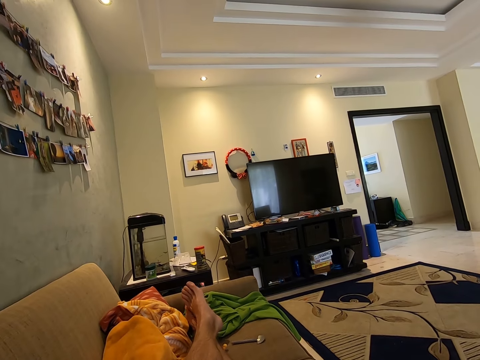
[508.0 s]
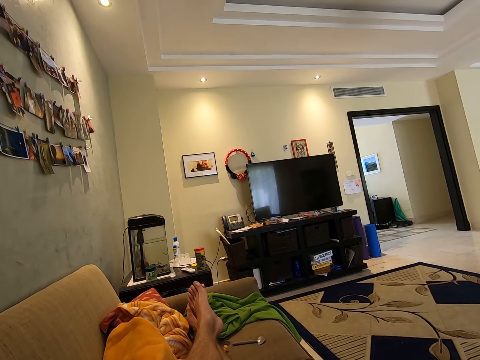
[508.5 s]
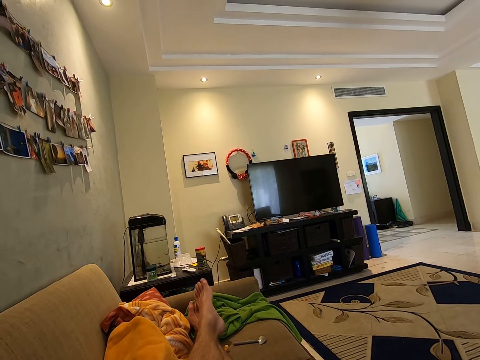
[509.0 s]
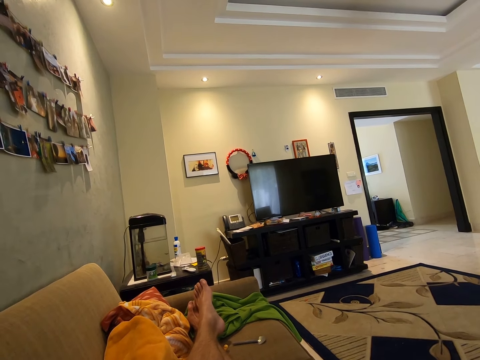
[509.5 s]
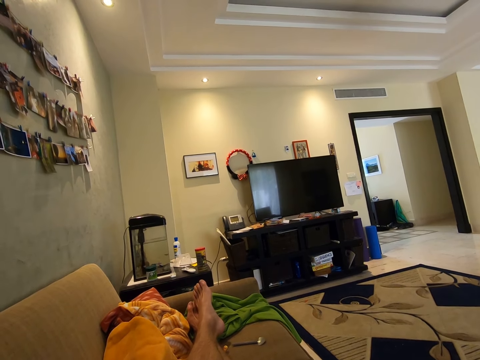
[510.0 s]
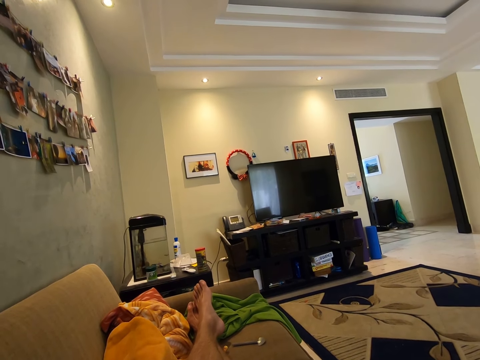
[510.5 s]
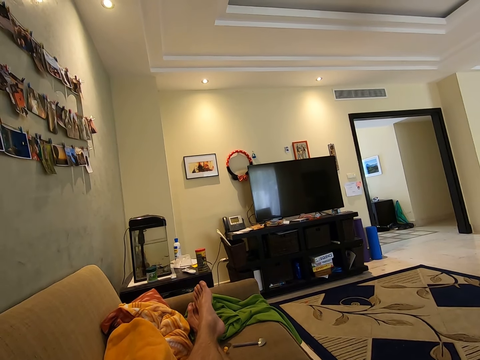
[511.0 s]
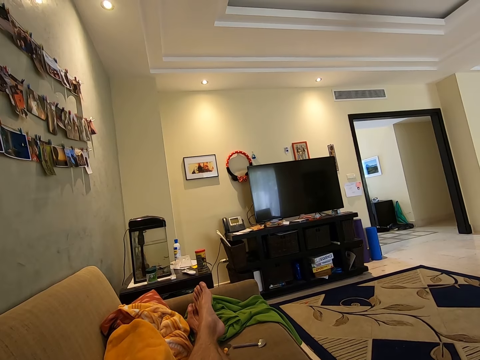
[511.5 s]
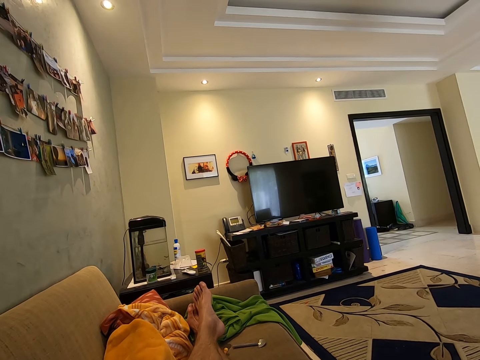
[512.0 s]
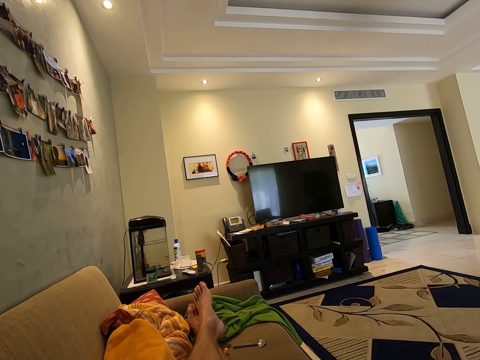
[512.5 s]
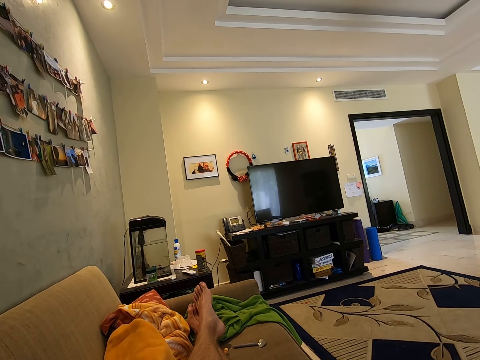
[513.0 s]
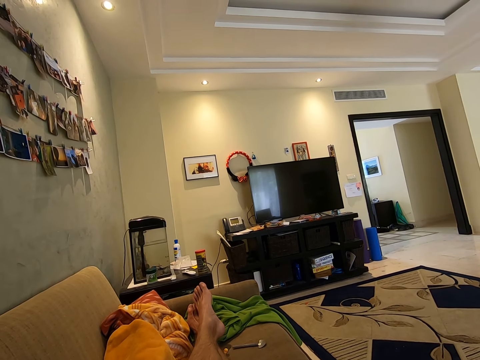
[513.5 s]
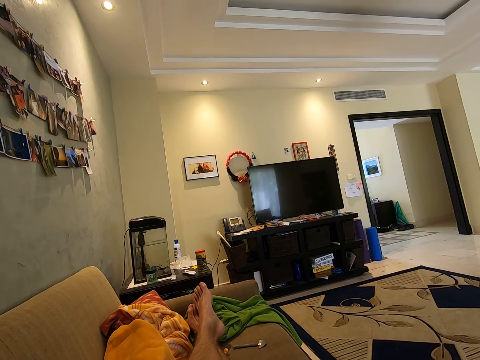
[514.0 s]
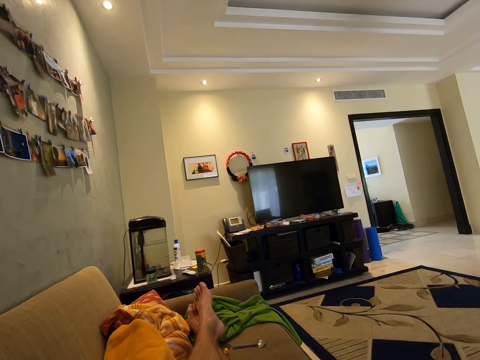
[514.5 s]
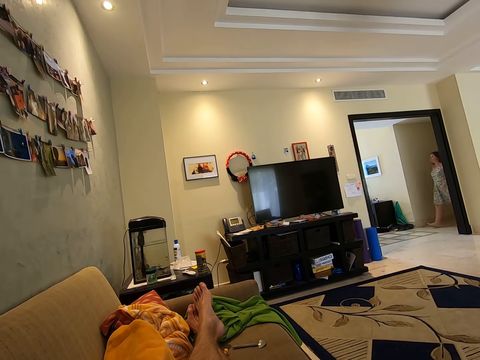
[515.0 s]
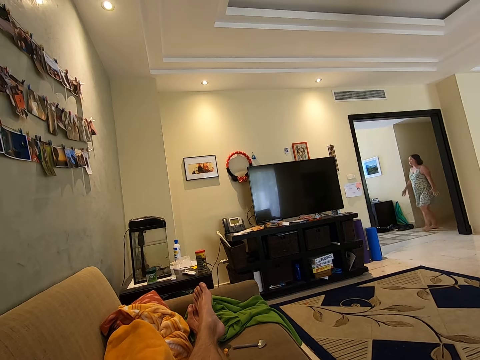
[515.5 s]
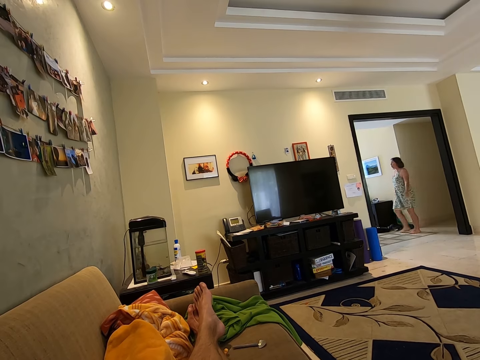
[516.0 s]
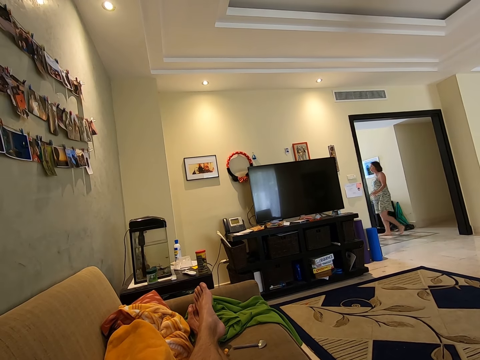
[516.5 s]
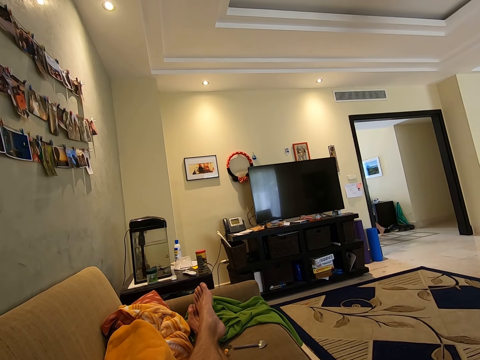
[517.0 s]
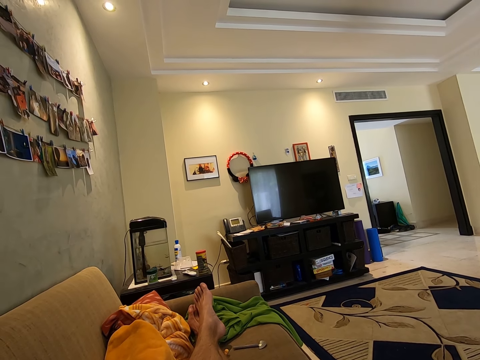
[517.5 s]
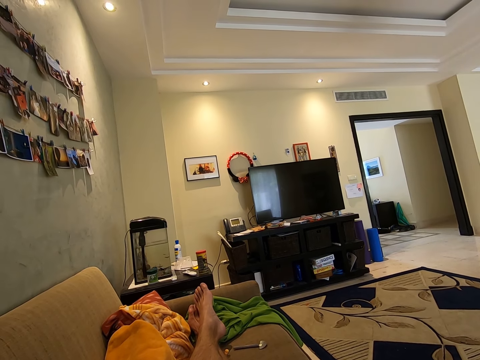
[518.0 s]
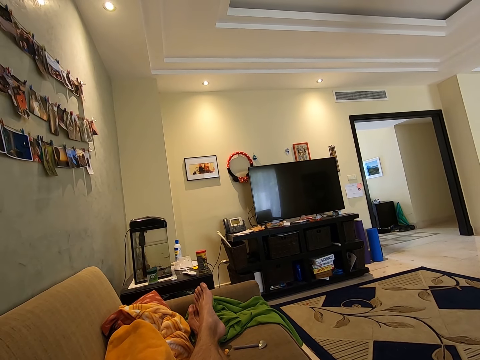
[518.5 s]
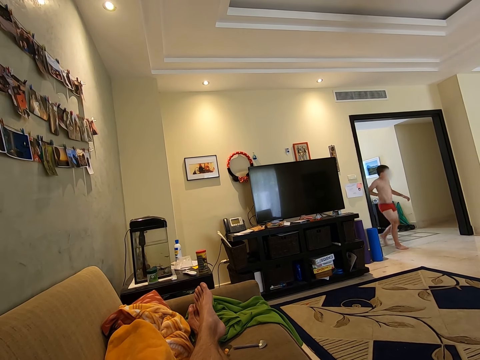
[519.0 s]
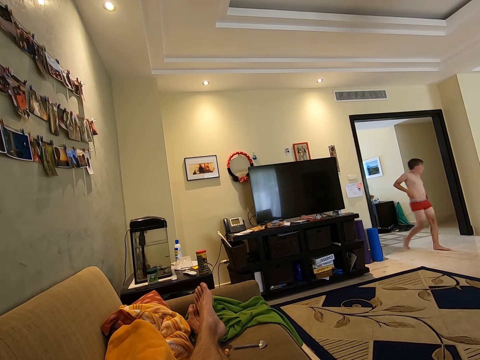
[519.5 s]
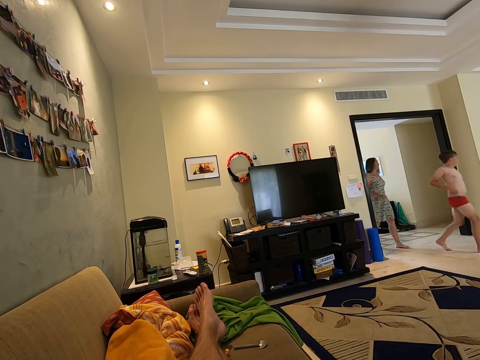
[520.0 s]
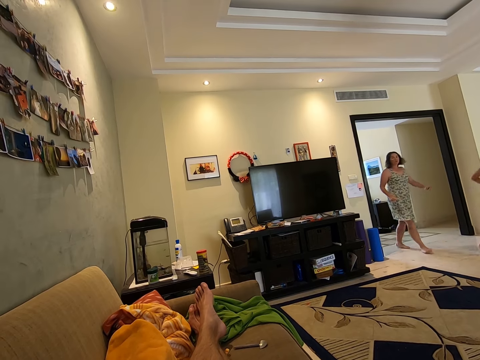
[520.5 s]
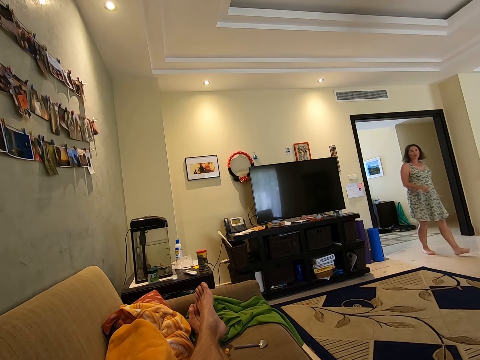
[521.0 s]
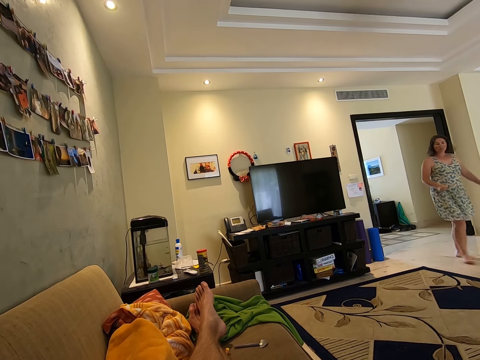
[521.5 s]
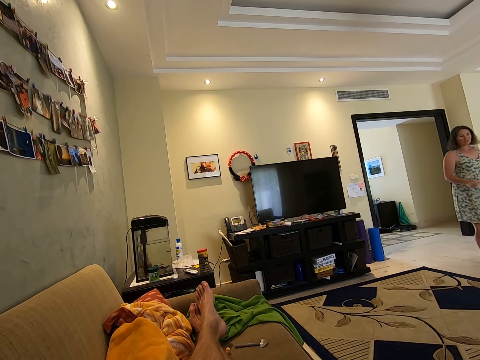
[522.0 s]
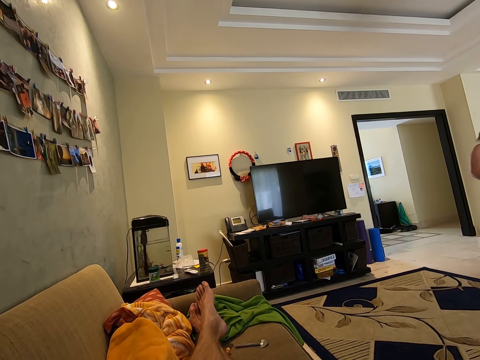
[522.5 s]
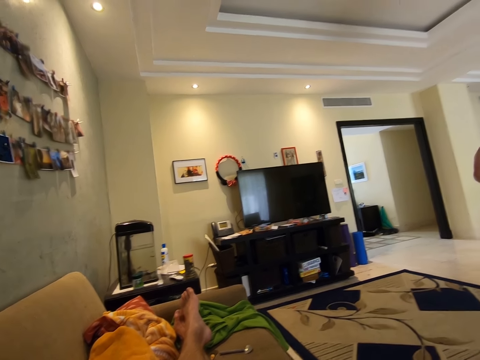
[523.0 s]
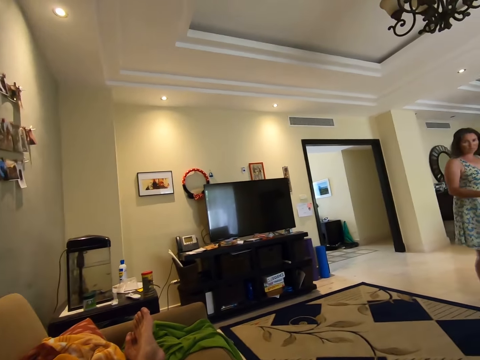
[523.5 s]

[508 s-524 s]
A woman walks across the hallway. Another boy walks into the living room. Another woman walks into the living room.

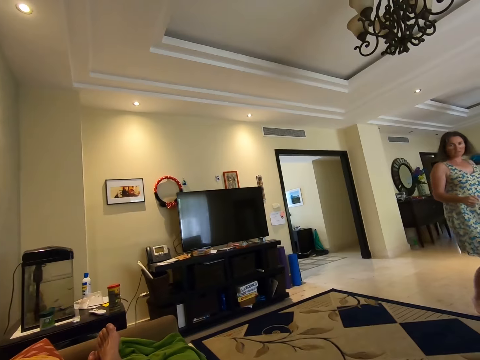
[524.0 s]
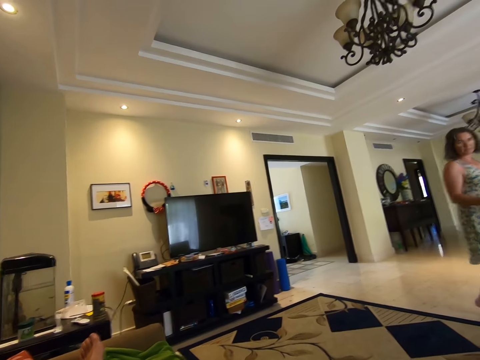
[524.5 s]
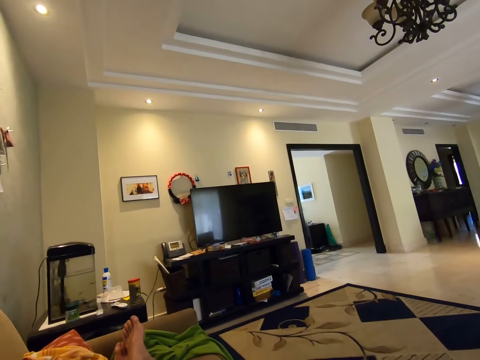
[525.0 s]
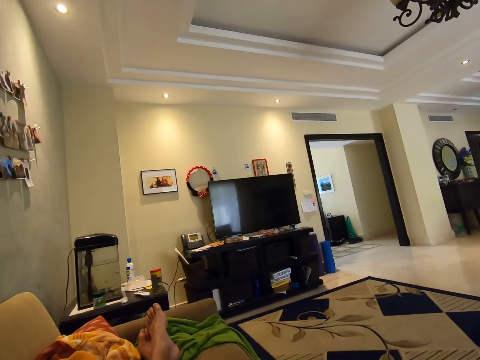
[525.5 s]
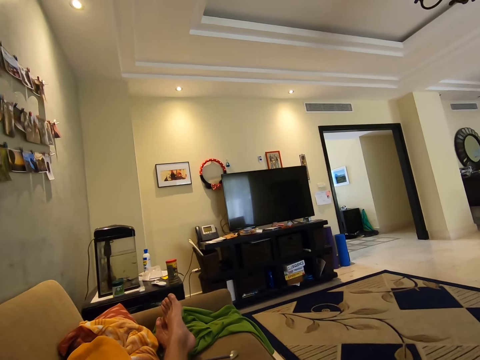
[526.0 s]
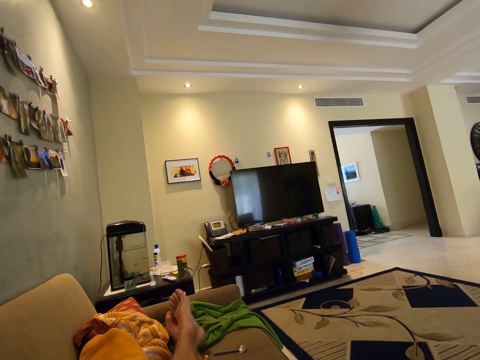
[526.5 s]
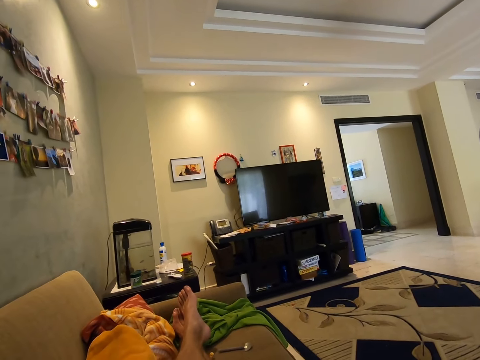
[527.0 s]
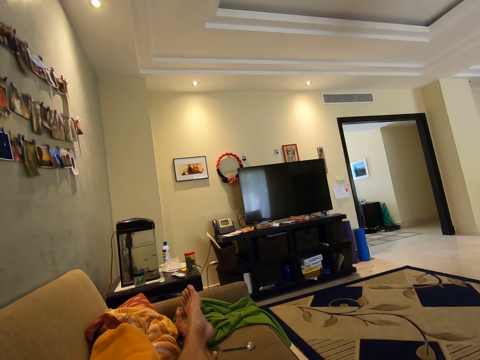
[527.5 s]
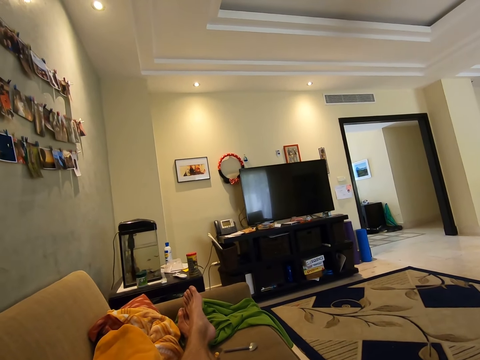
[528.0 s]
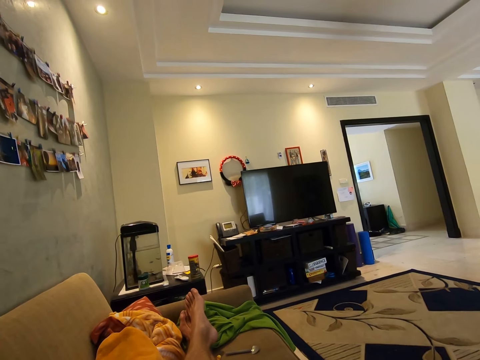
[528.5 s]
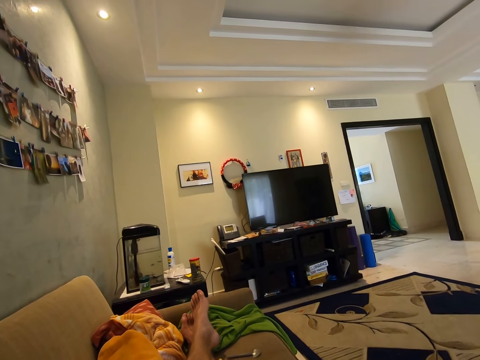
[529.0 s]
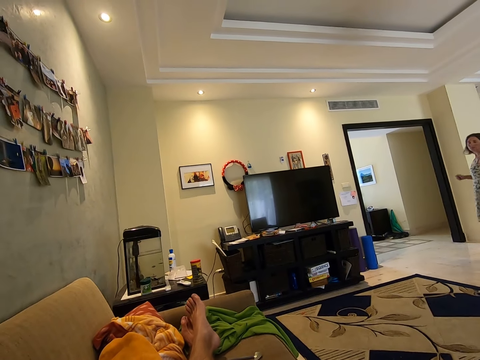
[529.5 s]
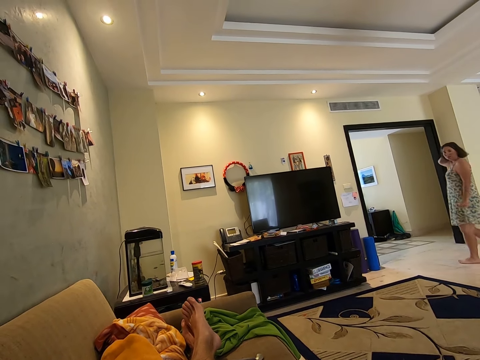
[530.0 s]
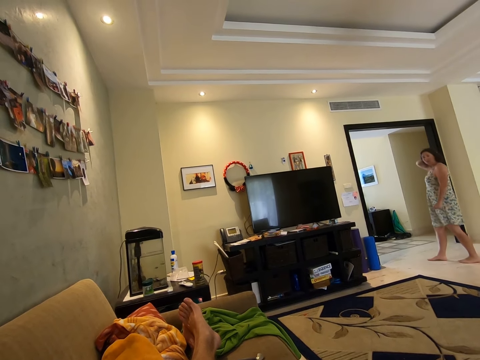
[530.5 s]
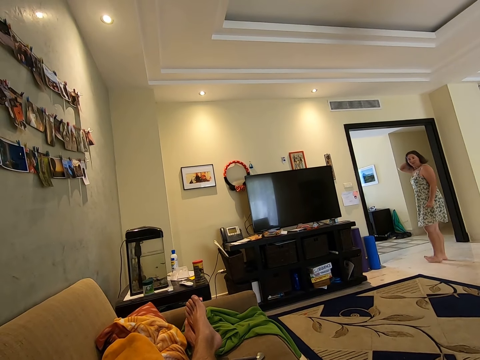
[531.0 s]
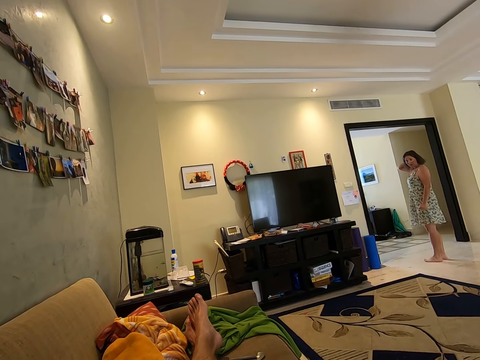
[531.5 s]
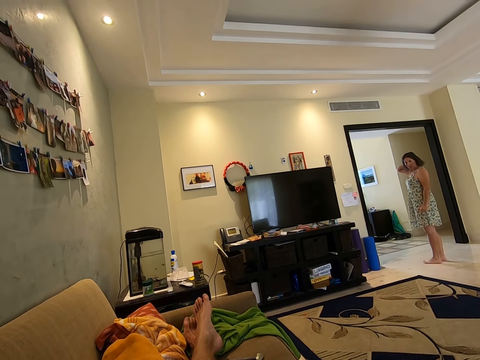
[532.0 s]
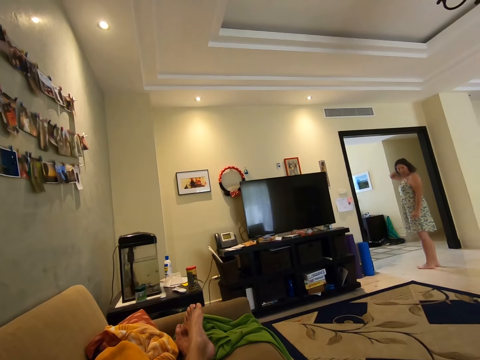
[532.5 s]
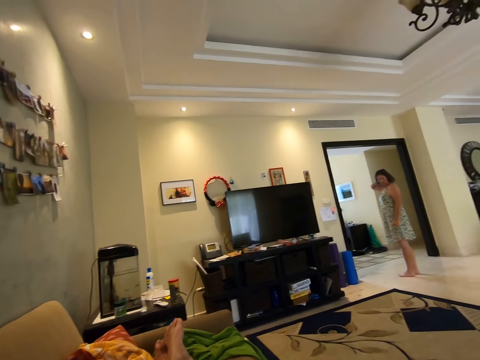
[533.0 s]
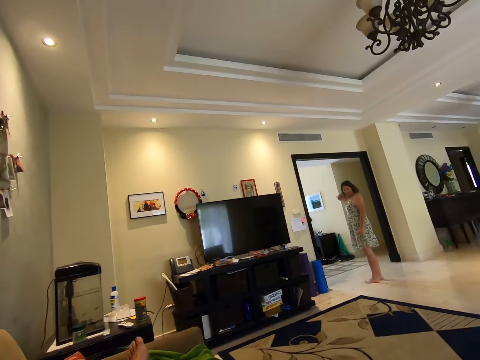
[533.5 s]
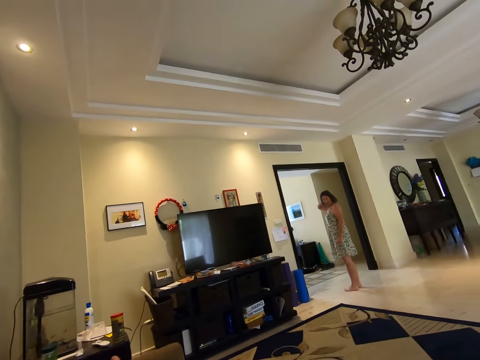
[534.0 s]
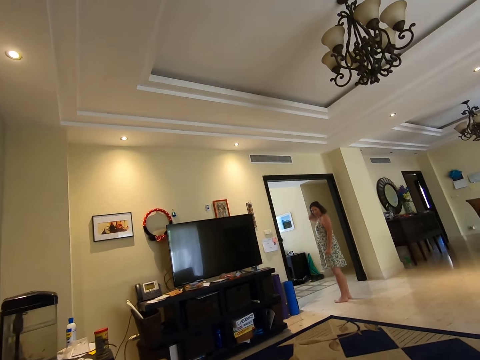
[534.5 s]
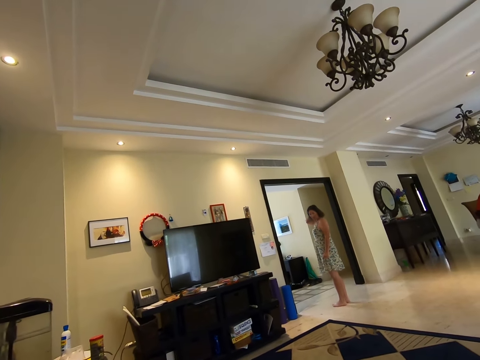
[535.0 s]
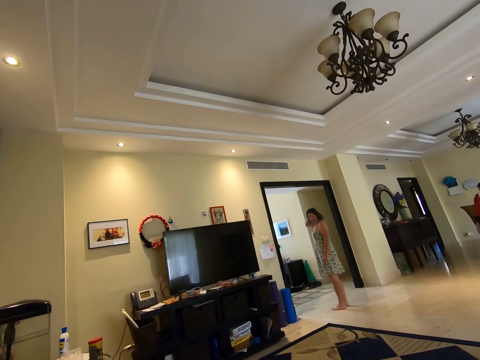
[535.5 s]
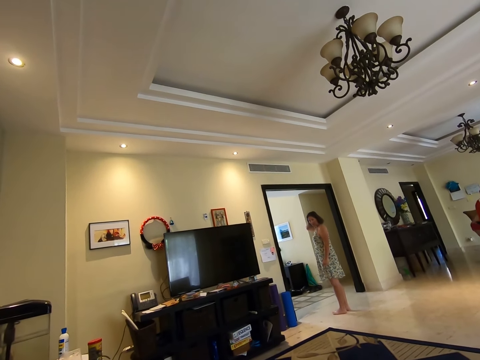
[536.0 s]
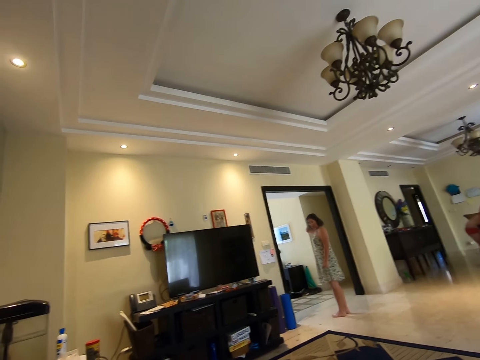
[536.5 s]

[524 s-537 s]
The camera wearer stares at the television. A woman walks around the sitting room and stares at the camera wearer. The woman speaks to the camera wearer. The camera wearer looks around the sitting room.
